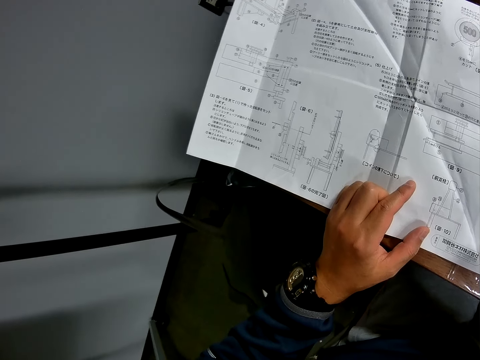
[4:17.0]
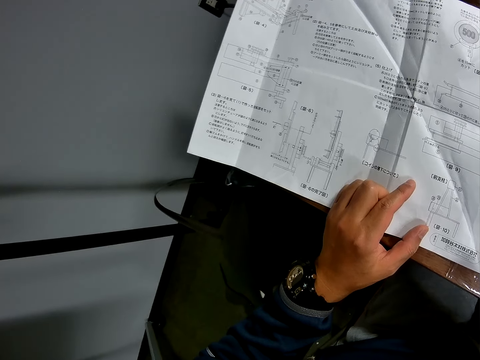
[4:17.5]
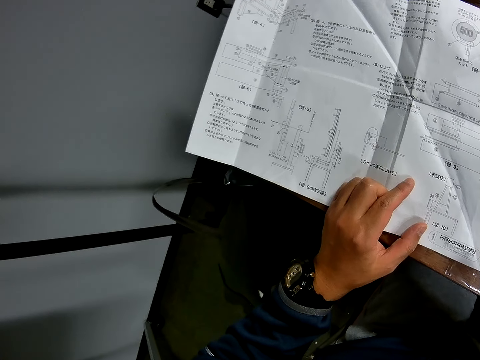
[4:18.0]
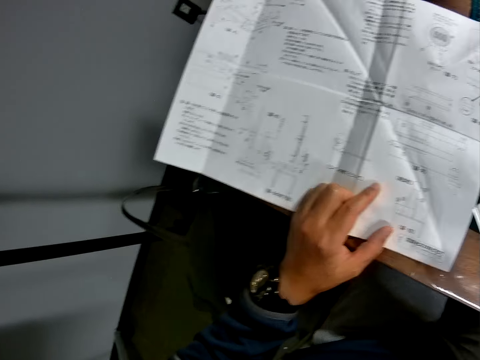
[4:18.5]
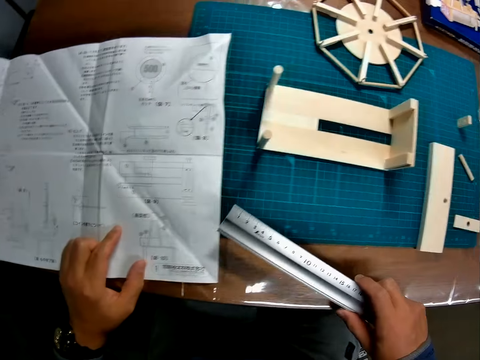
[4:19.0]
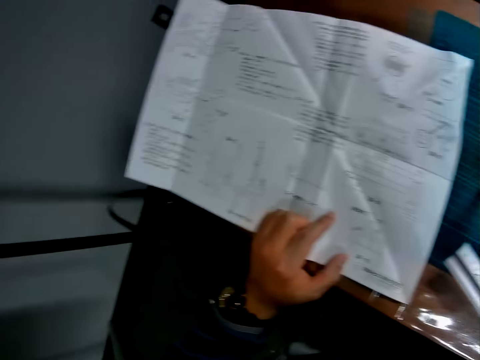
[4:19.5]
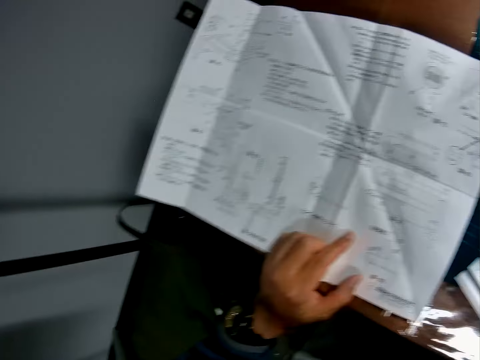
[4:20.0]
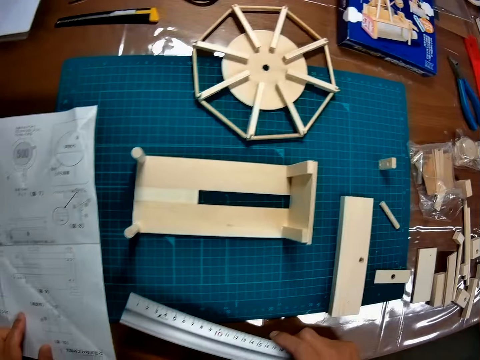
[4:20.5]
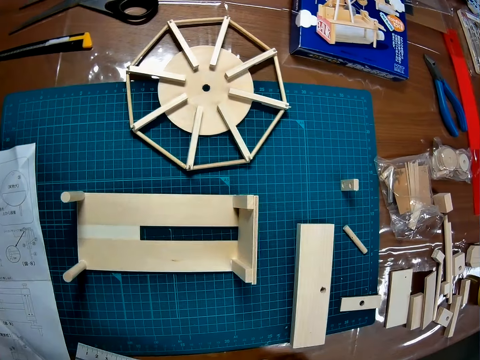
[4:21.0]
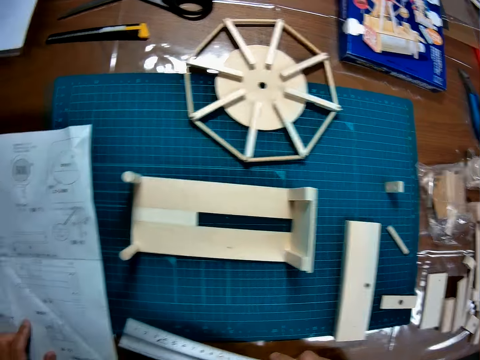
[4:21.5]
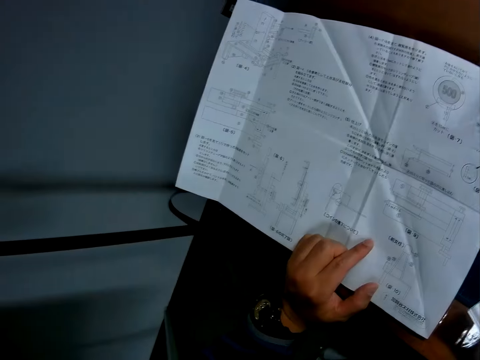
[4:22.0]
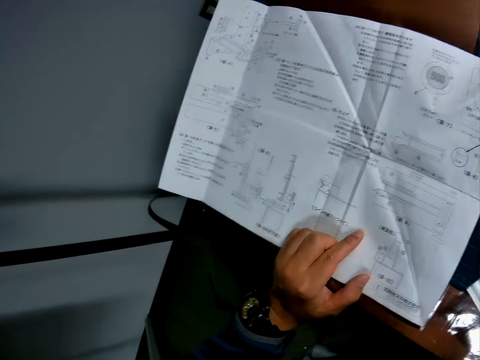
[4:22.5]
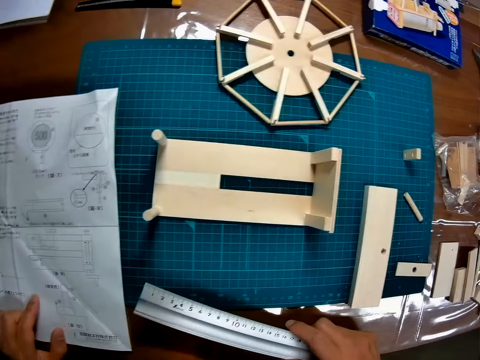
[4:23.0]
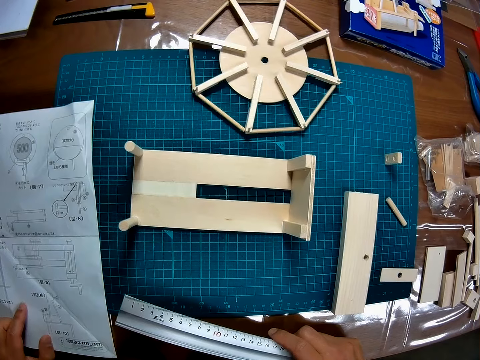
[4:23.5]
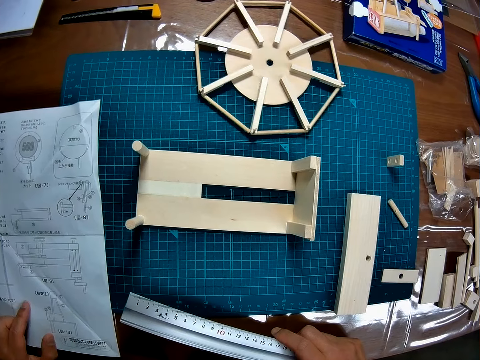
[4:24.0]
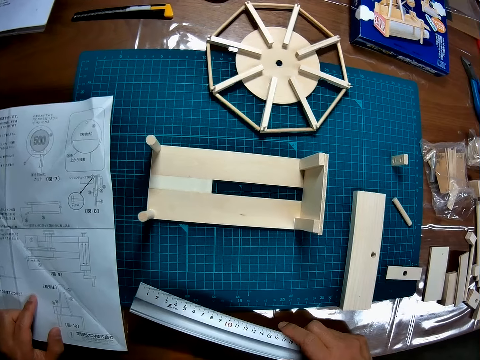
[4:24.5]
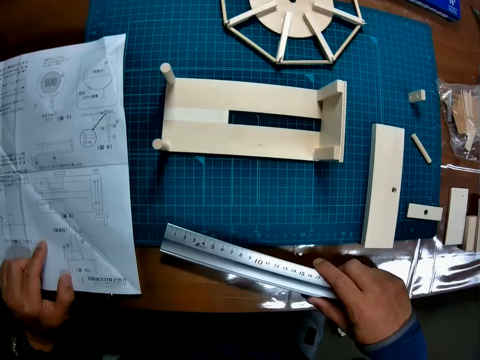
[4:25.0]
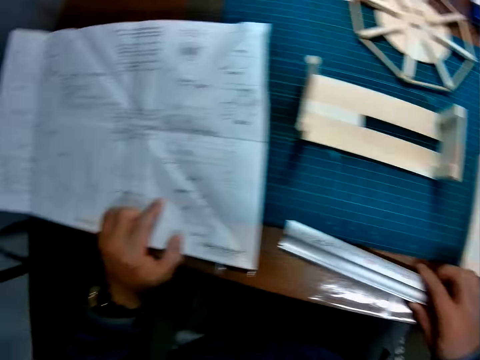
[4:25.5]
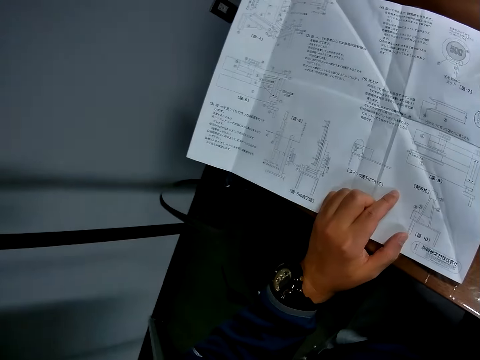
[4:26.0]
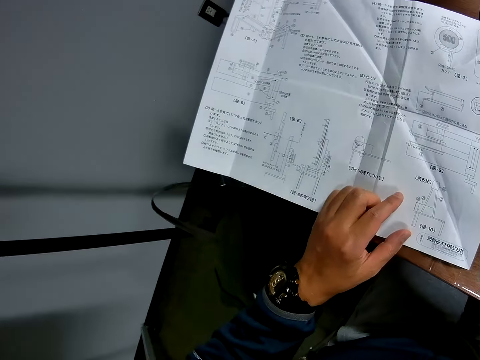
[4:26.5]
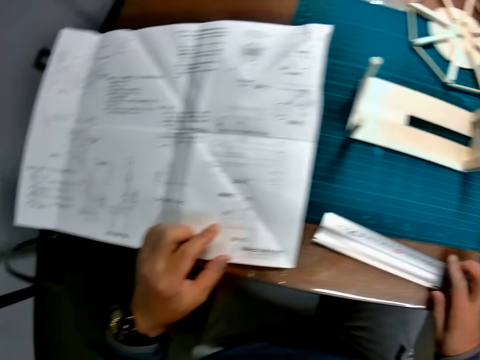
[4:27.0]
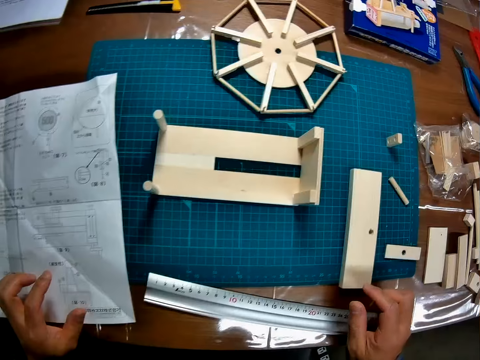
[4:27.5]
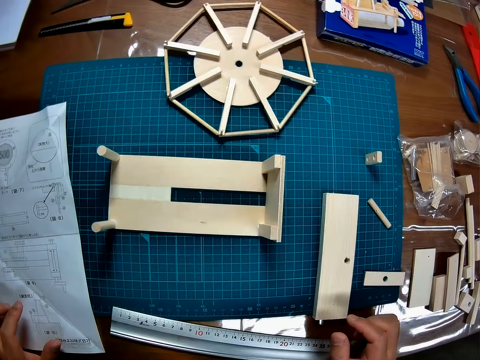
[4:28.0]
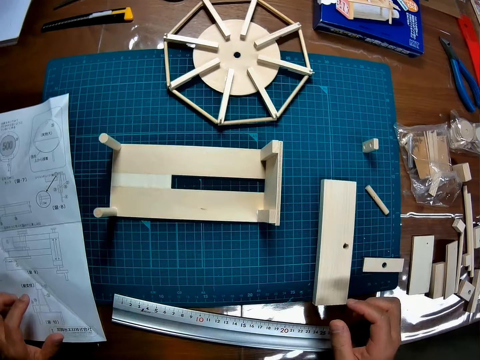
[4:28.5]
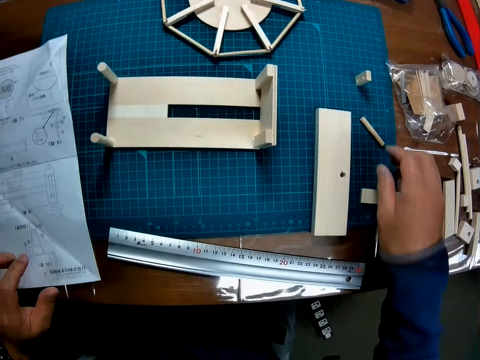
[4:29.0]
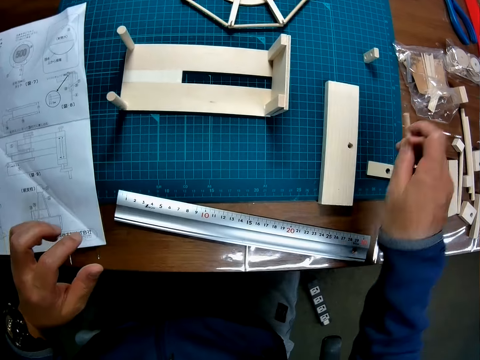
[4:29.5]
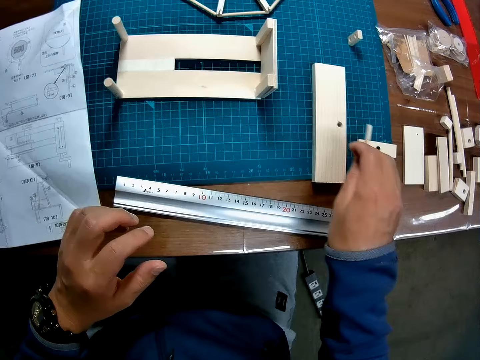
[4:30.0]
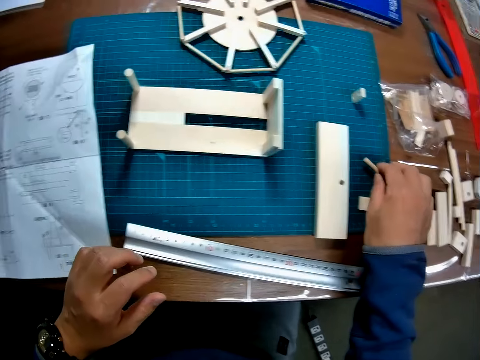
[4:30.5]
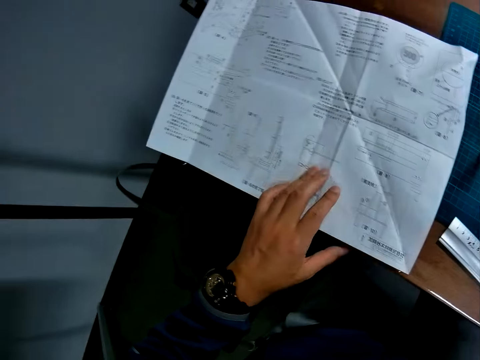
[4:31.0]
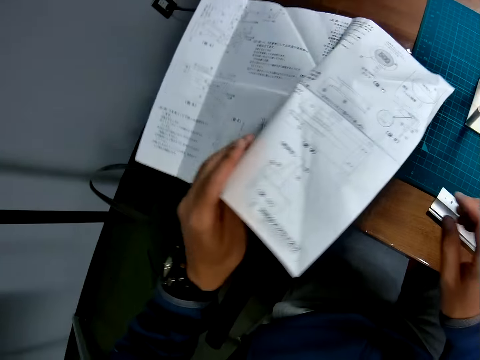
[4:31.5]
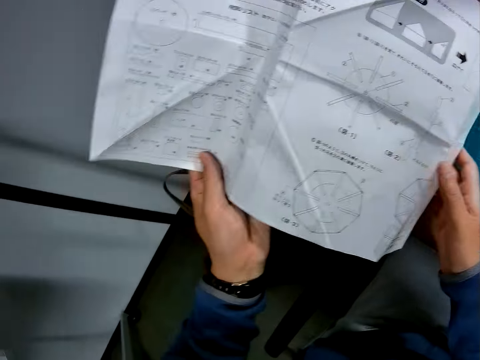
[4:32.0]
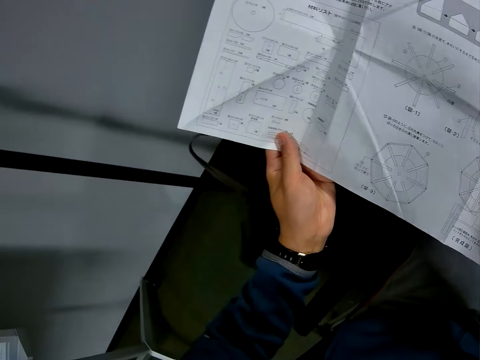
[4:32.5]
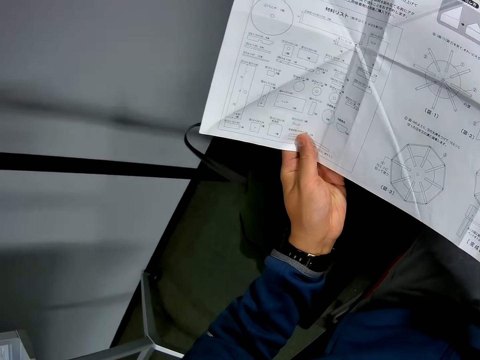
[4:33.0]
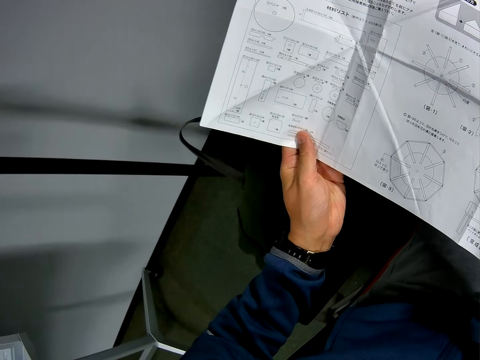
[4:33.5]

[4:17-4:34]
The camera wearer looks around a table. He looks at a piece of paper manual on the table. He looks around the table. He drops the scale rule on the table with his right hand. He looks at the paper manual on the table. He looks around the table. He adjusts a carved wooden piece on the table with his right hand. He picks up a piece of wood from a measuring mat and puts down the piece of wood on the measuring mat. He turns over the paper with his left hand.

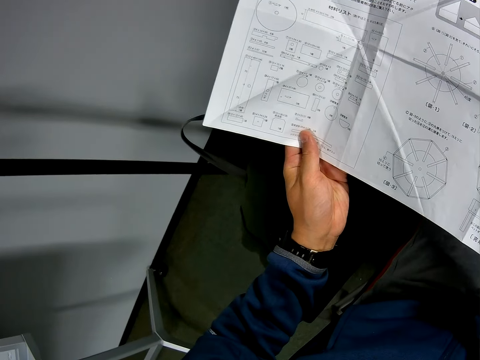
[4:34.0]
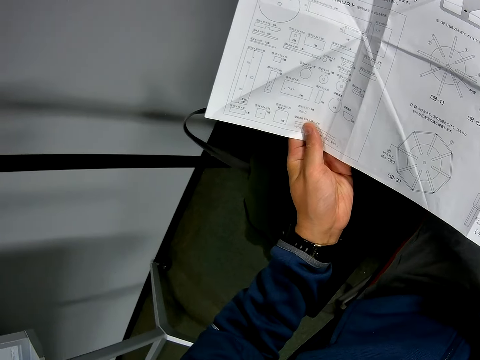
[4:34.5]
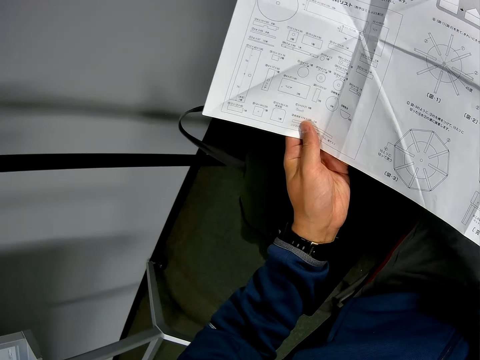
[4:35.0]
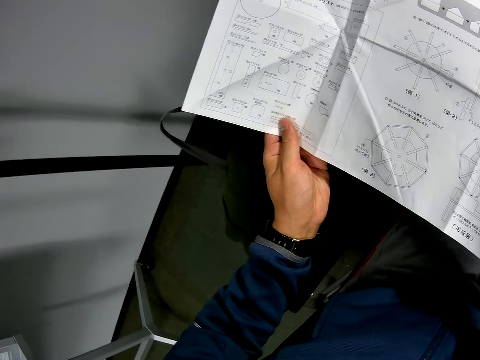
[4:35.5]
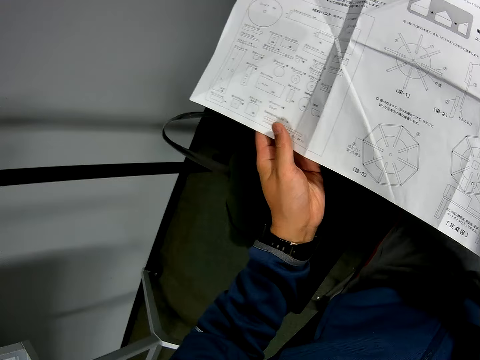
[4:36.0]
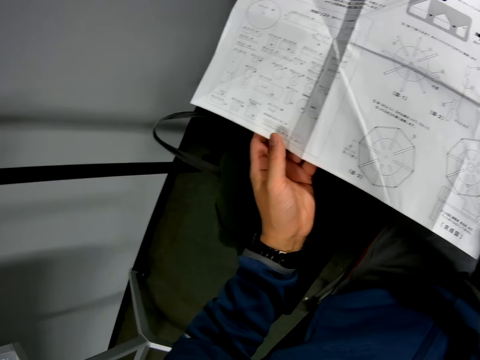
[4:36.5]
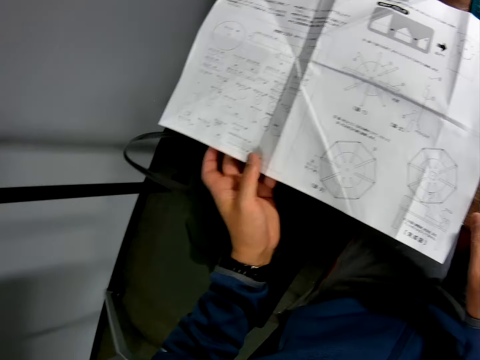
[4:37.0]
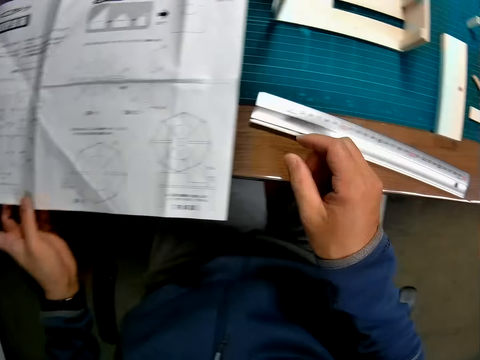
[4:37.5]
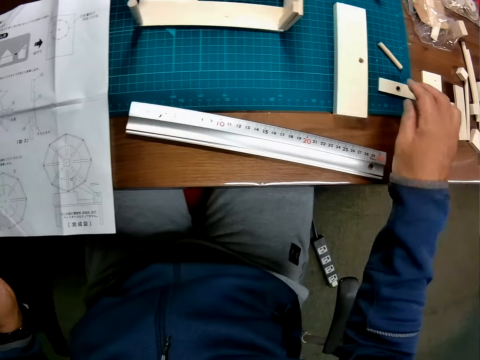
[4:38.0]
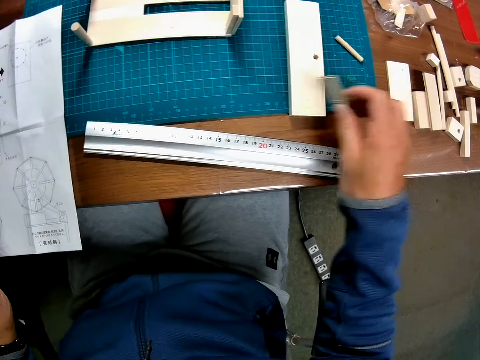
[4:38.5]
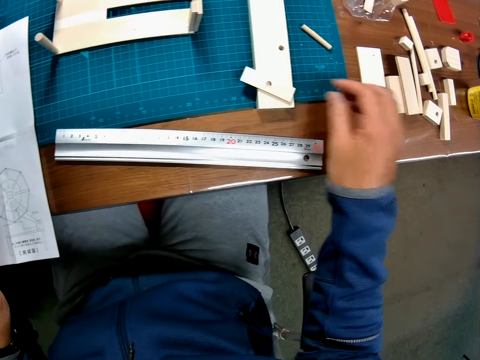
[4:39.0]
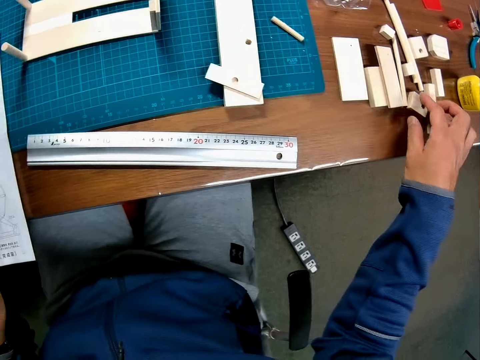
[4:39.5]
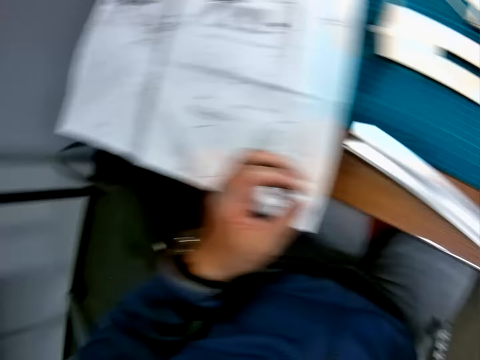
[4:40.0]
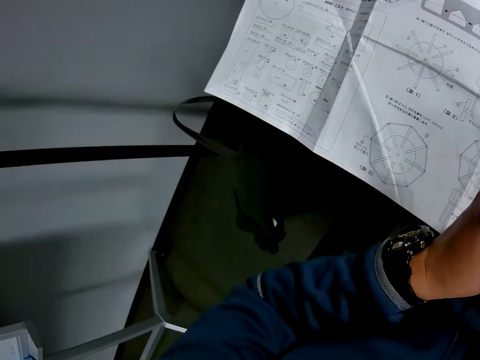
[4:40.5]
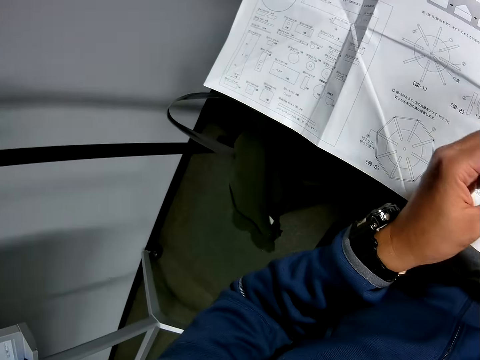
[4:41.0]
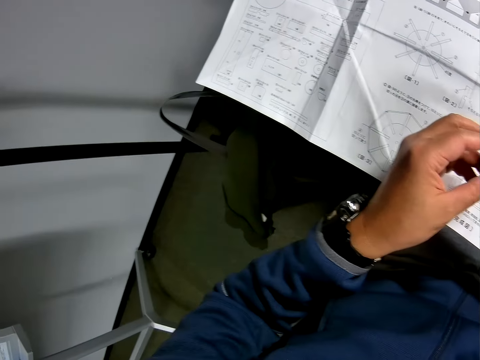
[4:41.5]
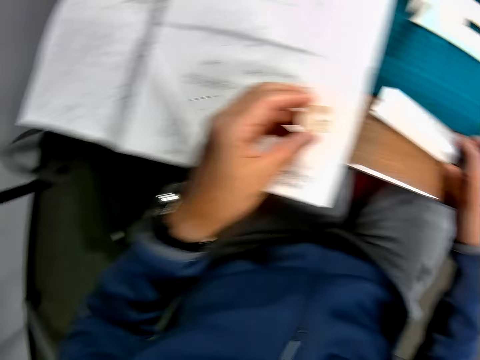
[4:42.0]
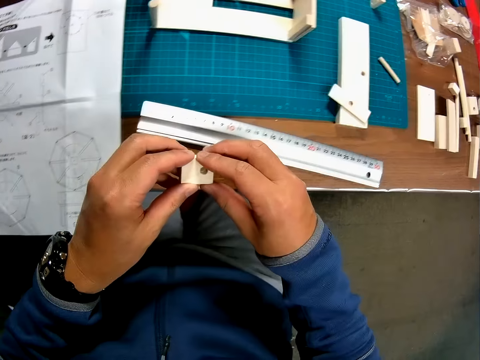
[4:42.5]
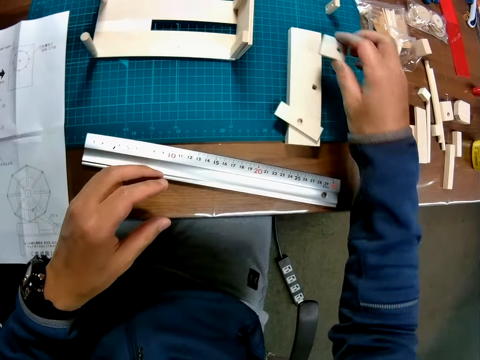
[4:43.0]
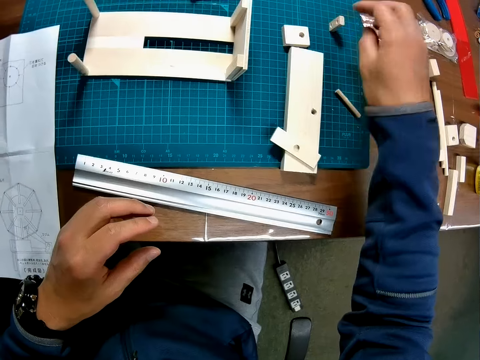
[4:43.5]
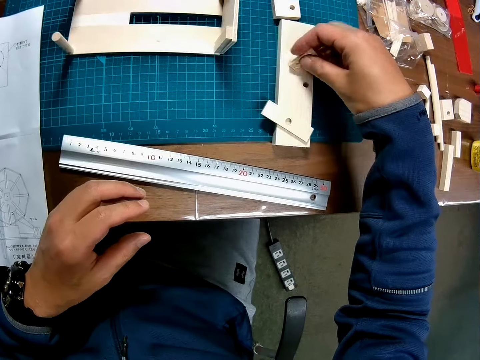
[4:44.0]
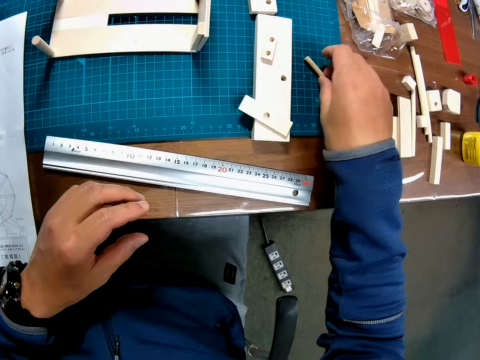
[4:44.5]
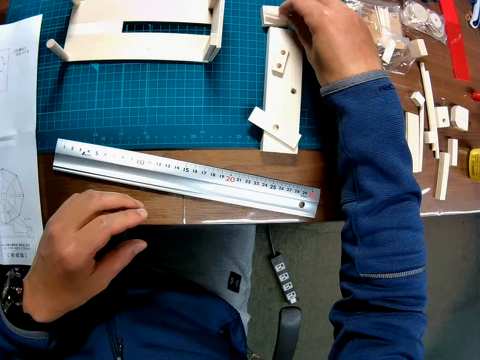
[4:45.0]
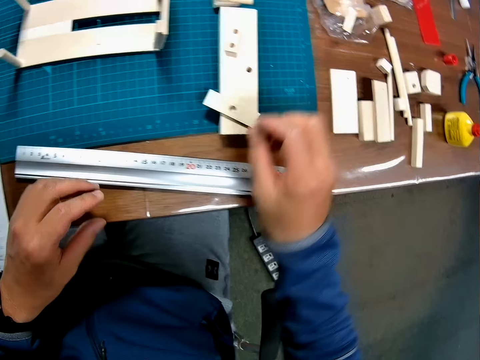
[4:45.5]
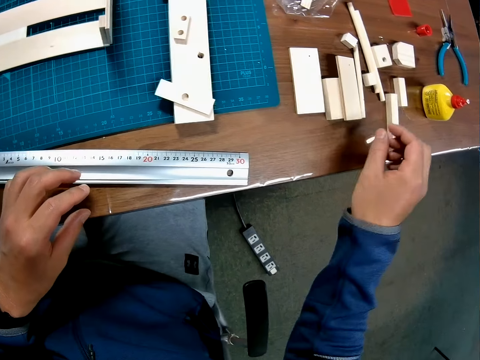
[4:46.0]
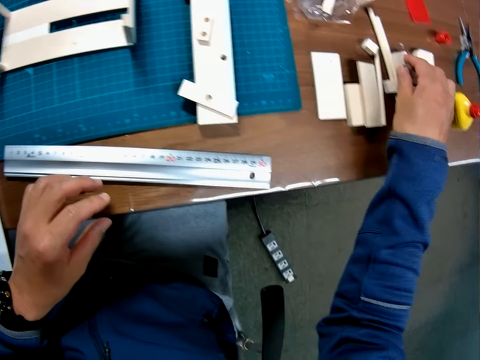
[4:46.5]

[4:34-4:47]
The camera wearer looks at a piece of paper manual on a table. He adjusts carved wooden pieces on the table with his right hand. He picks up a piece of paperboard from the table and puts the piece of paperboard on a paperboard. He picks up a piece of paperboard from the table. He looks at the paper manual on the table. He puts down the piece of paperboard on a cutting mat. He picks up a piece of wood from the cutting mat and puts the piece of wood on the paperboard. He picks up a piece of wood from the cutting mat and puts down the piece of wood.
